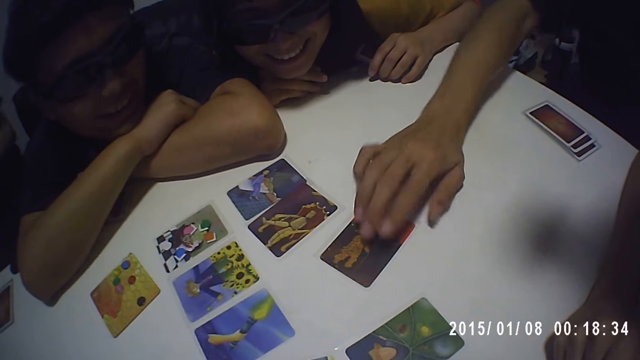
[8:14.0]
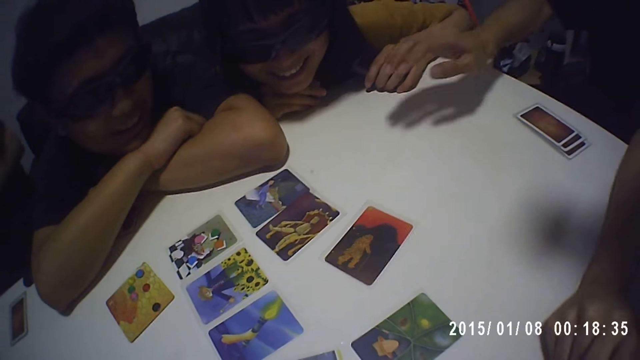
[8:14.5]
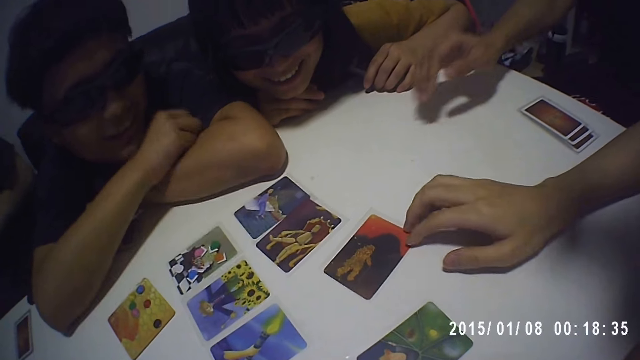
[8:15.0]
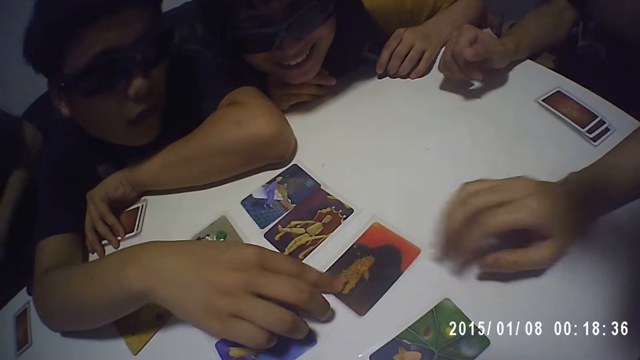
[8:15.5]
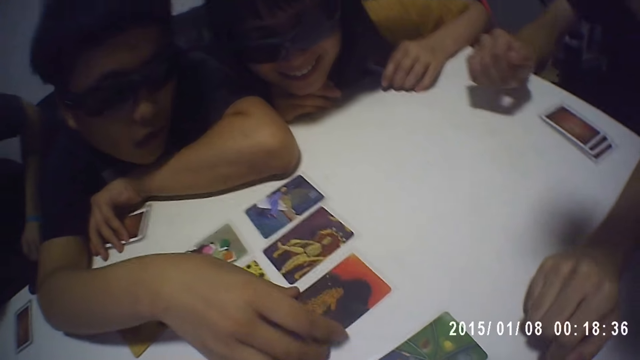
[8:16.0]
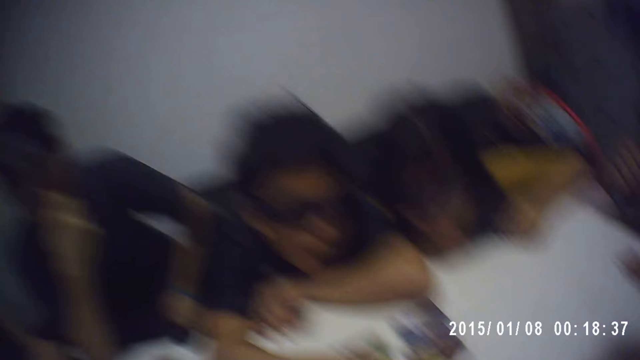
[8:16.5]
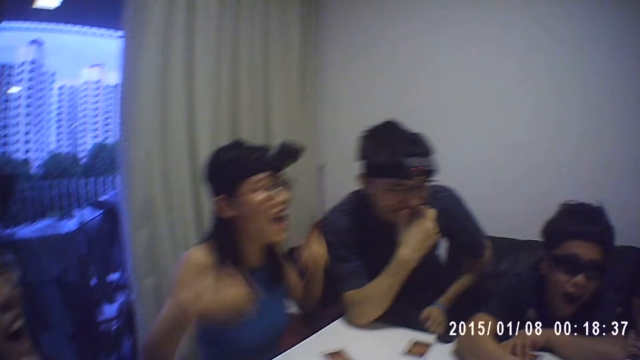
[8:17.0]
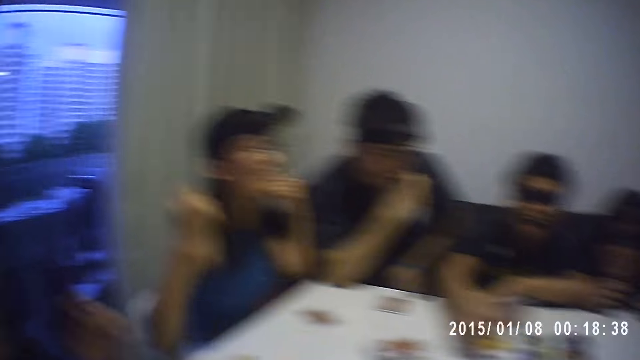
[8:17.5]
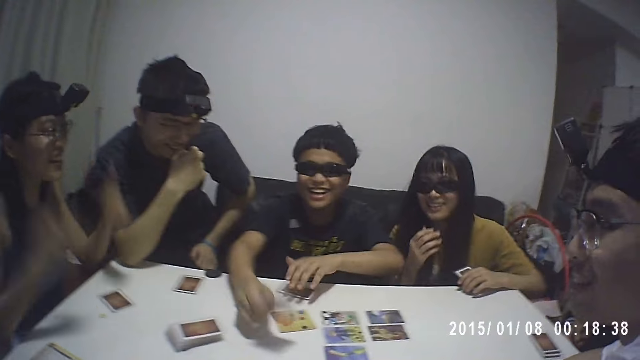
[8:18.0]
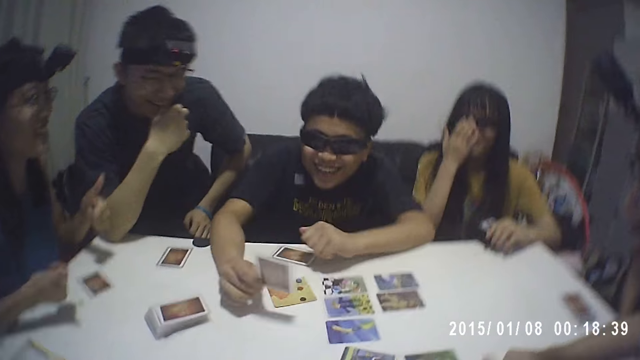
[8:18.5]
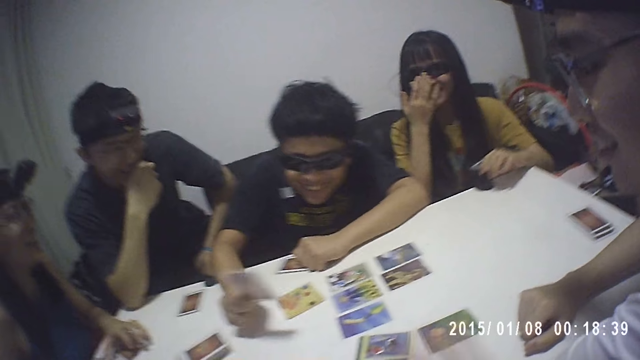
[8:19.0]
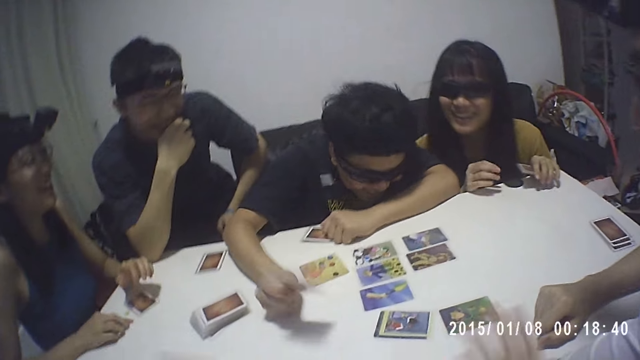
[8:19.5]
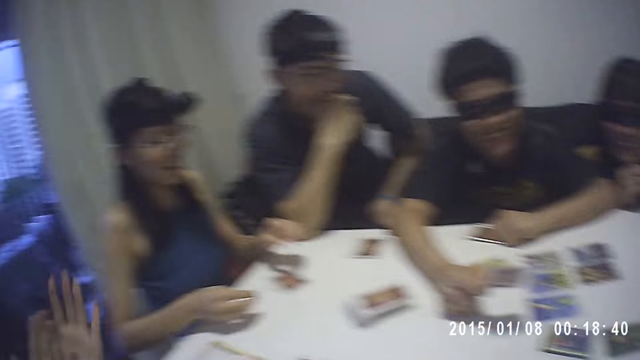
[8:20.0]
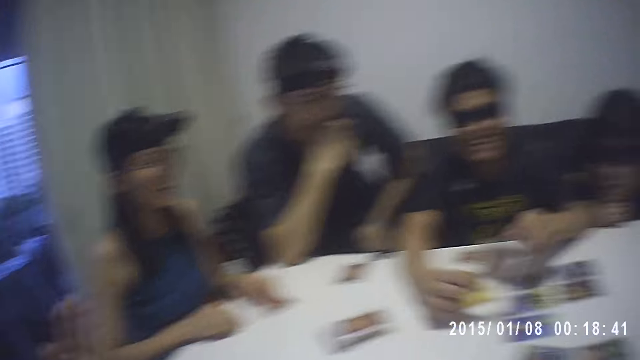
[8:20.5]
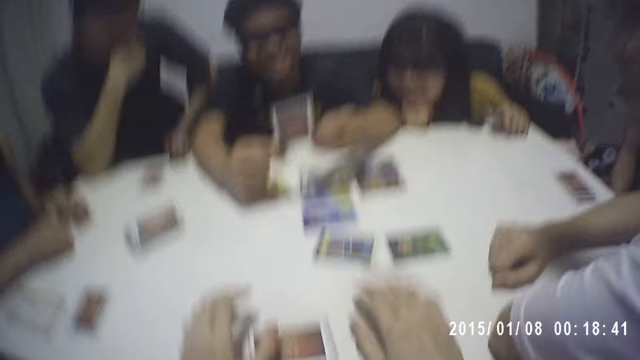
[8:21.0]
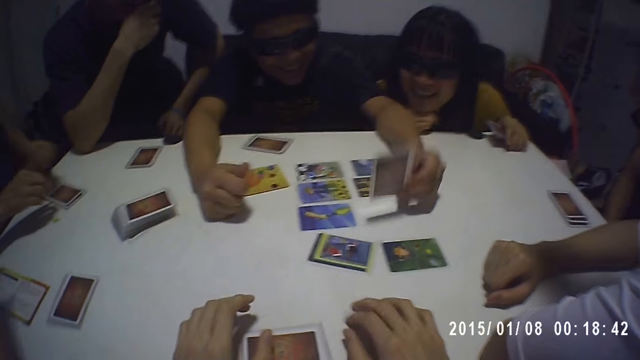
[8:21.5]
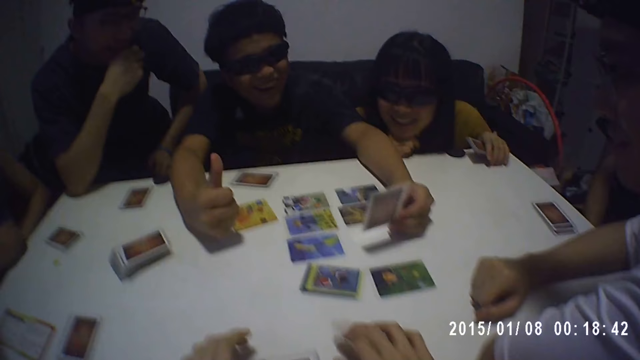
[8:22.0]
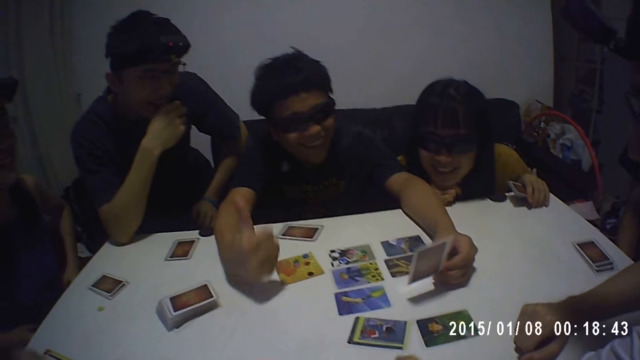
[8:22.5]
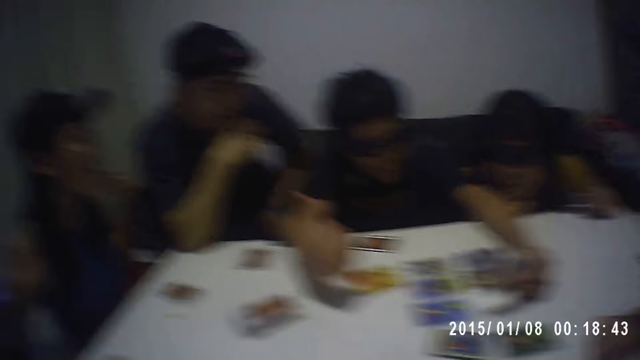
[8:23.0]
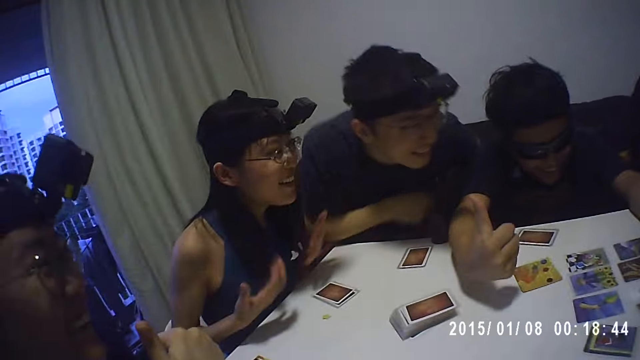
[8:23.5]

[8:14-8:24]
A man holds the card on the table. The man picks the card with the right hand and holds the card. The camera wearer looks sideways. They tap on the table.

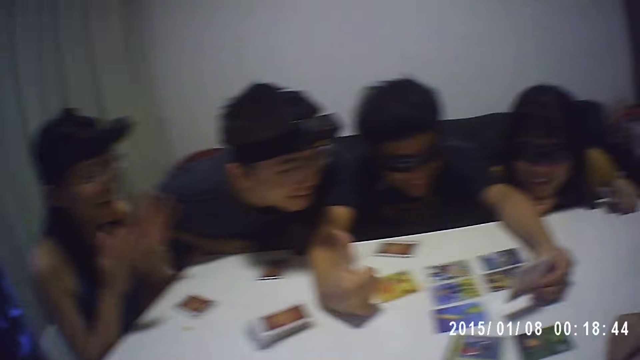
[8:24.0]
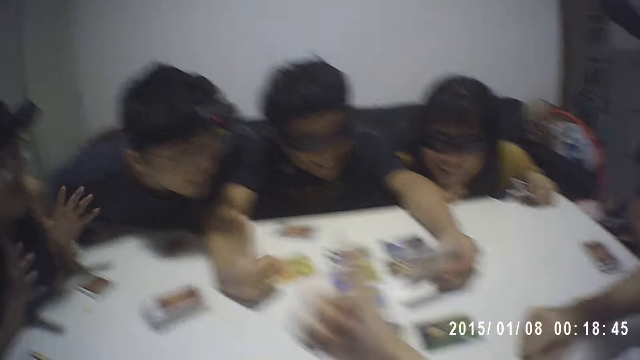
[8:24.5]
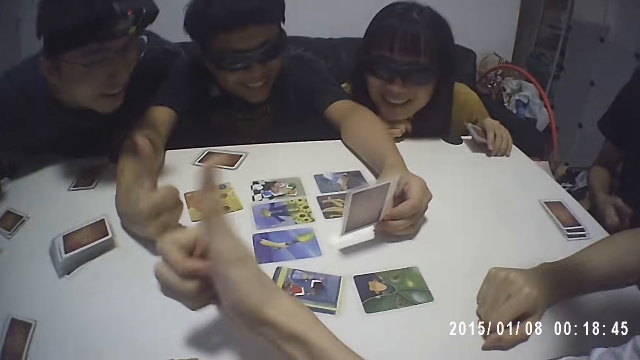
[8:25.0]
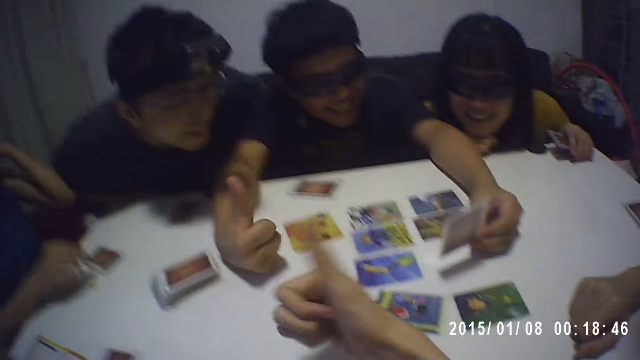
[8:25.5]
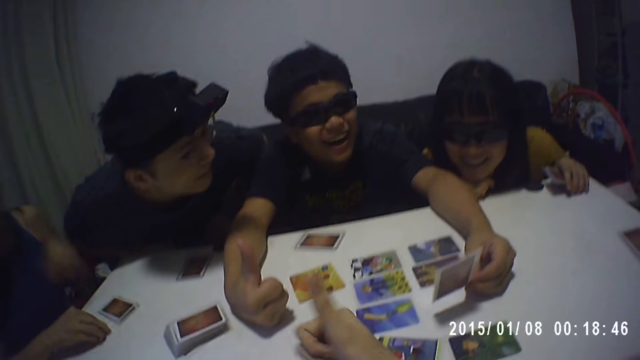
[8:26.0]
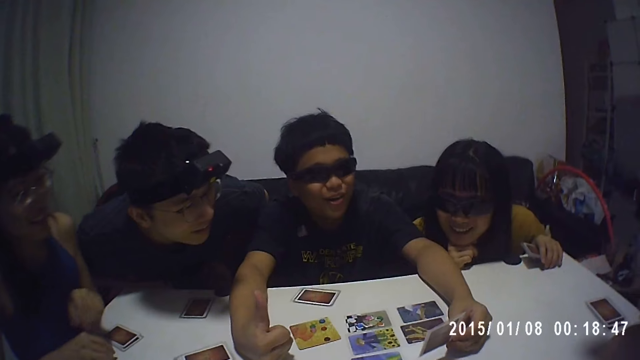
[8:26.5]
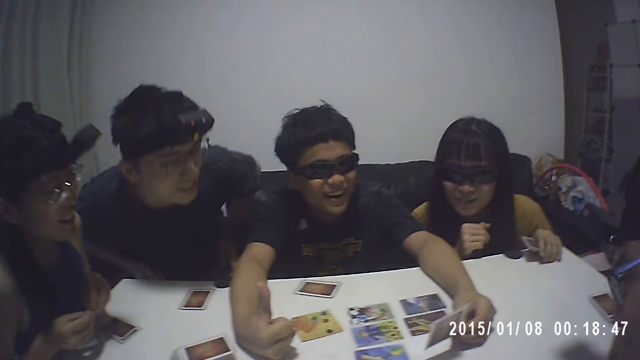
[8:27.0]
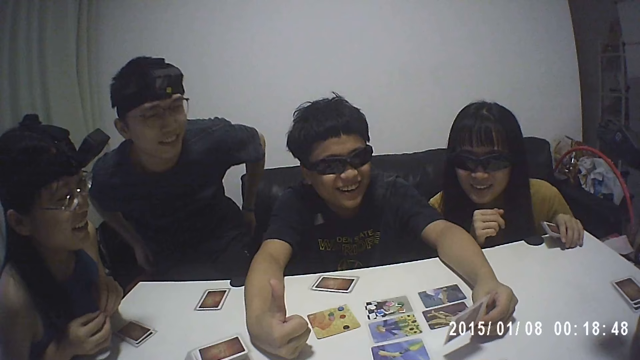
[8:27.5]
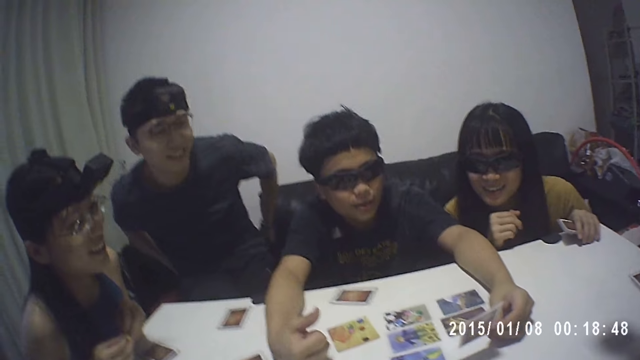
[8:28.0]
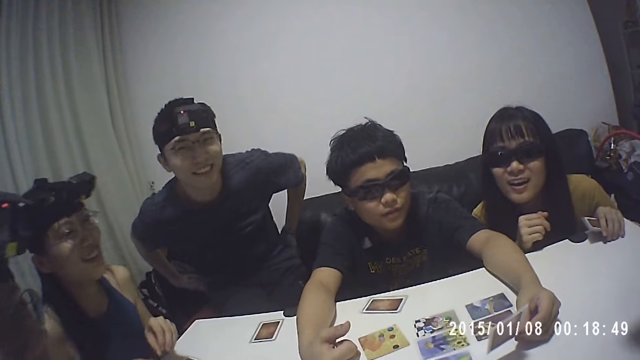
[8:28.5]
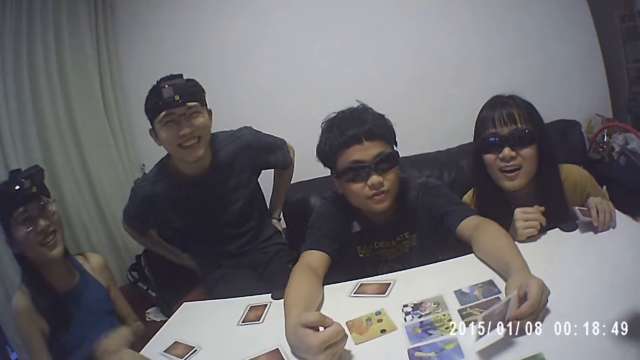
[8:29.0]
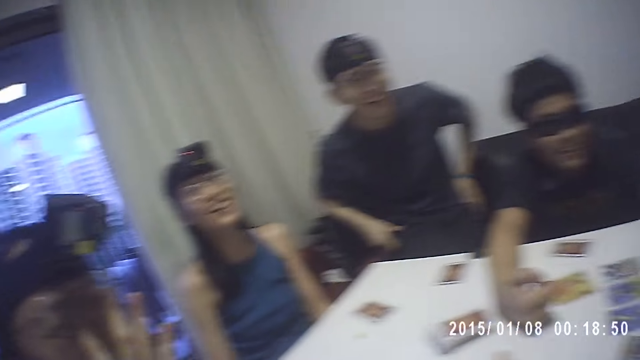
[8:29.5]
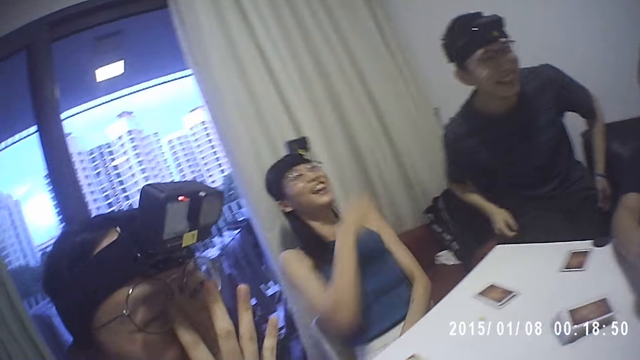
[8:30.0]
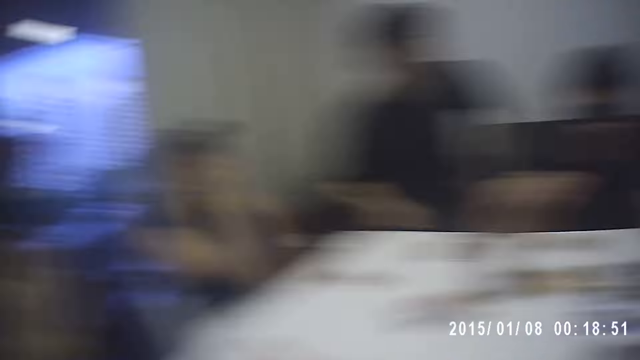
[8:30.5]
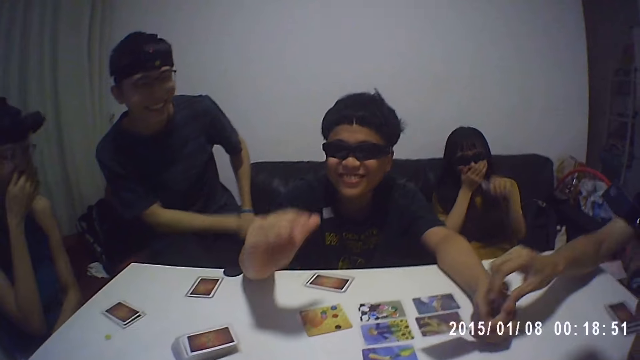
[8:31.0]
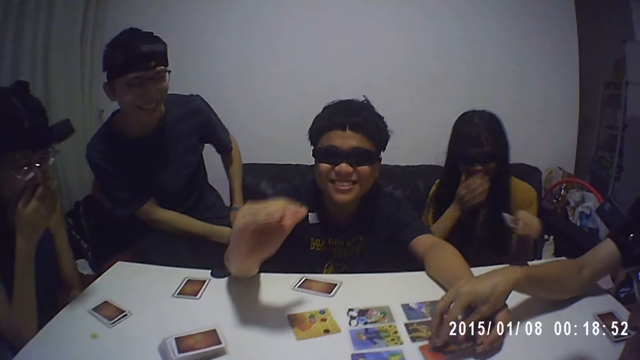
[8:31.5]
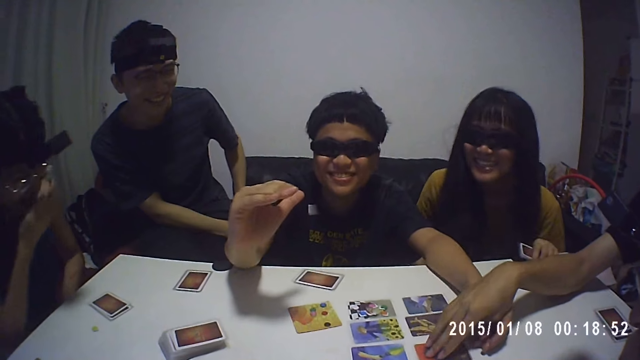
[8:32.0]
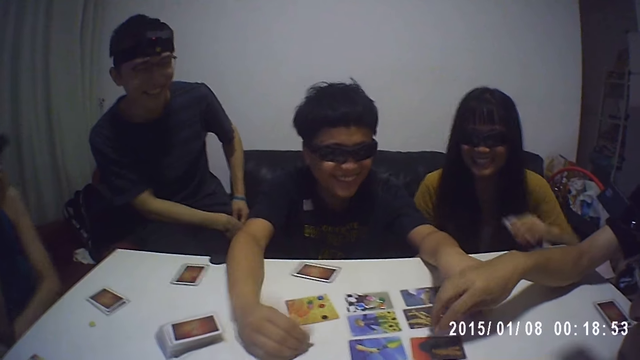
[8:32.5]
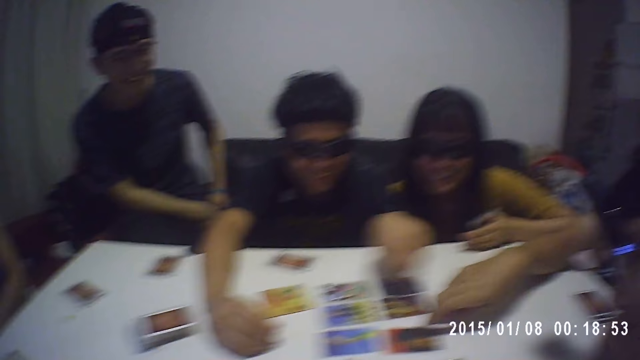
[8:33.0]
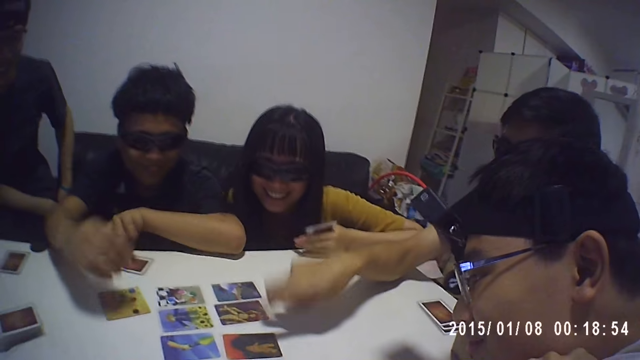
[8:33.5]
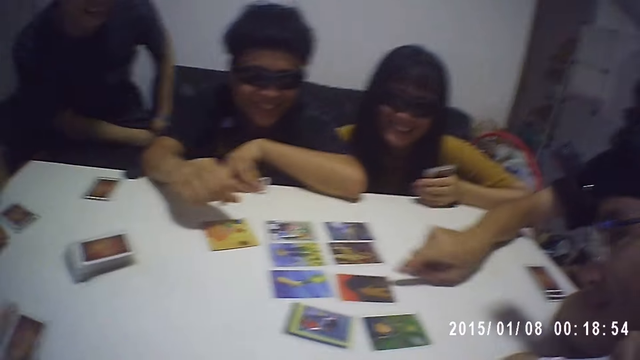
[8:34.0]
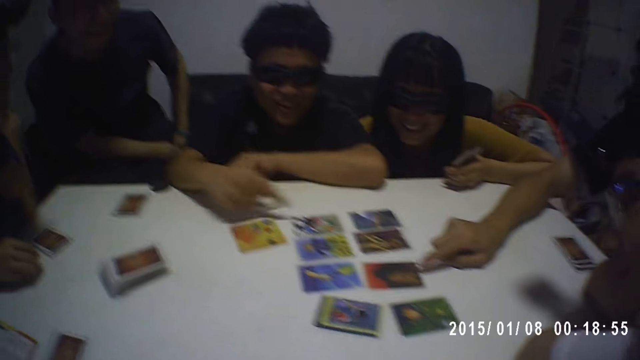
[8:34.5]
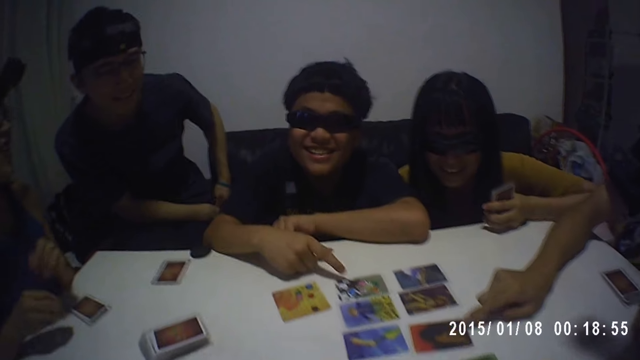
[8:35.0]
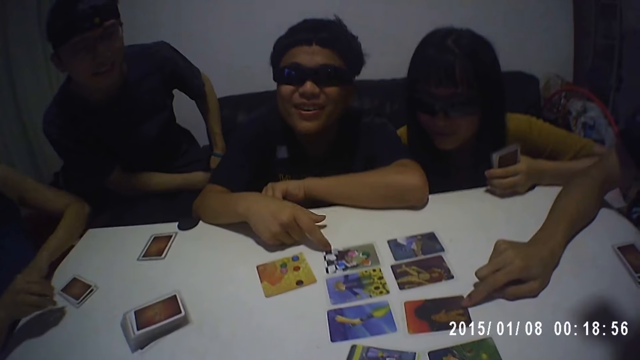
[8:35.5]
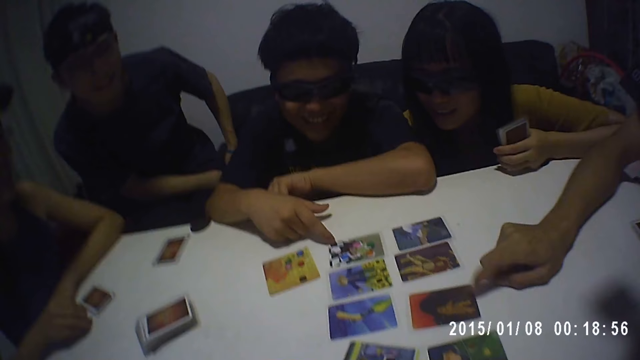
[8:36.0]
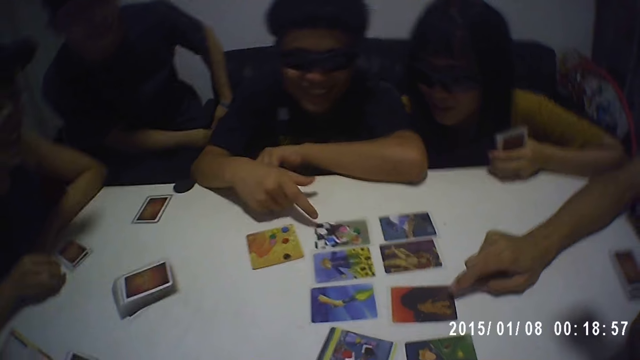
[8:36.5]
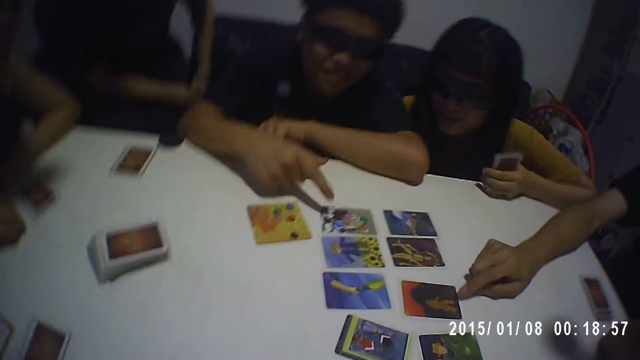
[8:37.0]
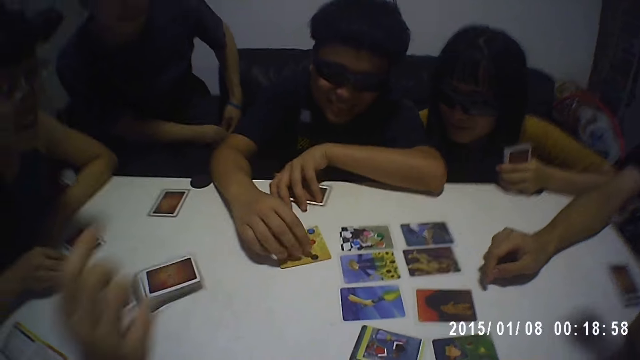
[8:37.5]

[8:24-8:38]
The camera wearer raises the thumb up, shakes the arm, and looks in front. A man interacts with the camera wearer. Another man points at the cards. The camera wearer looks sideways.
